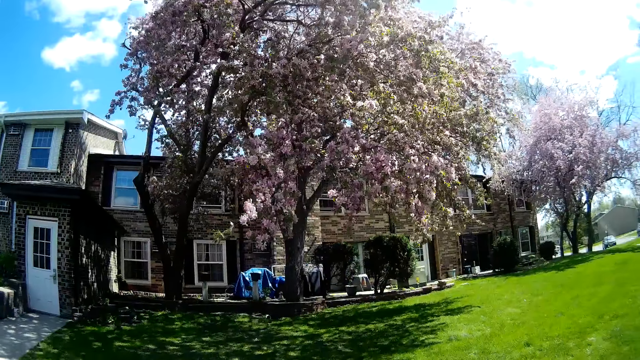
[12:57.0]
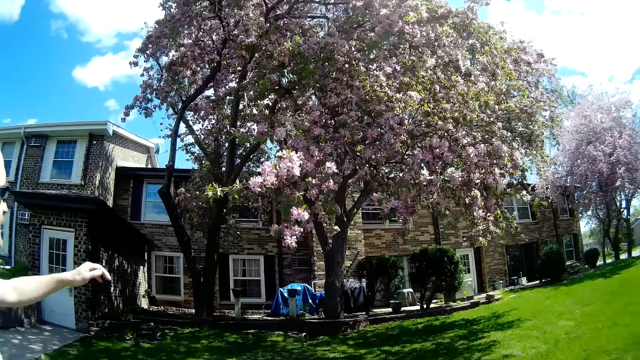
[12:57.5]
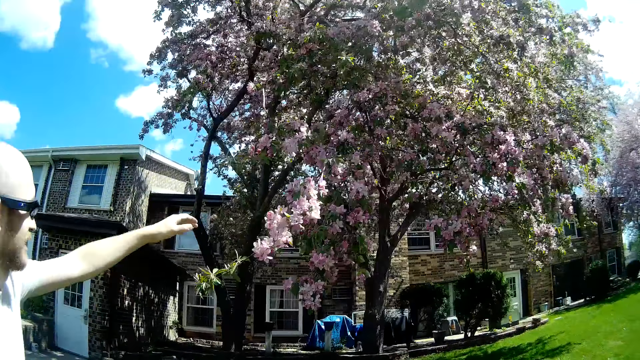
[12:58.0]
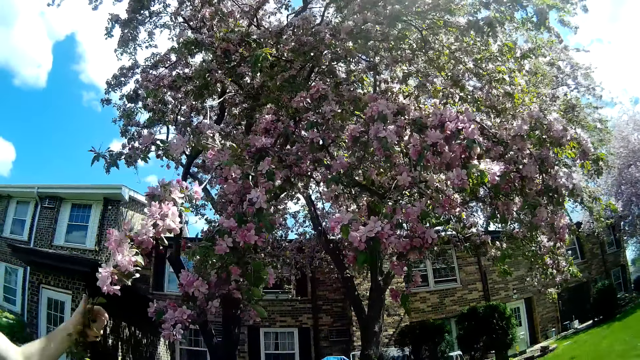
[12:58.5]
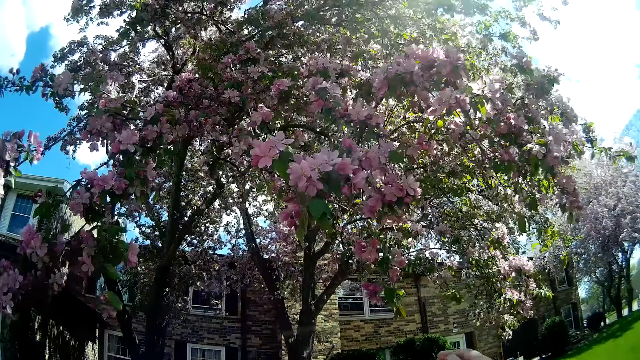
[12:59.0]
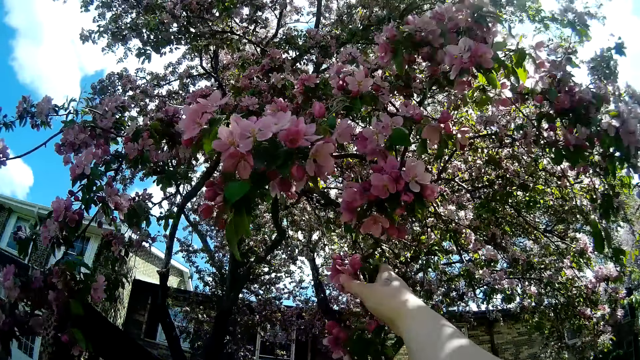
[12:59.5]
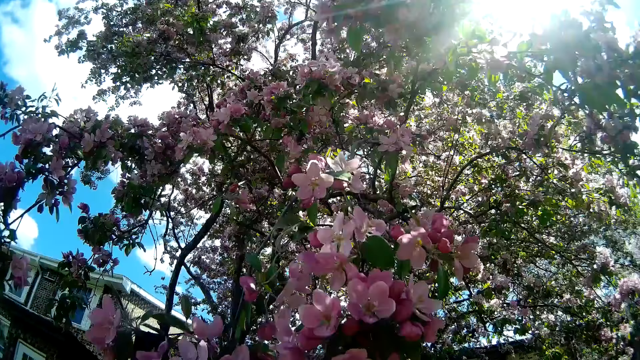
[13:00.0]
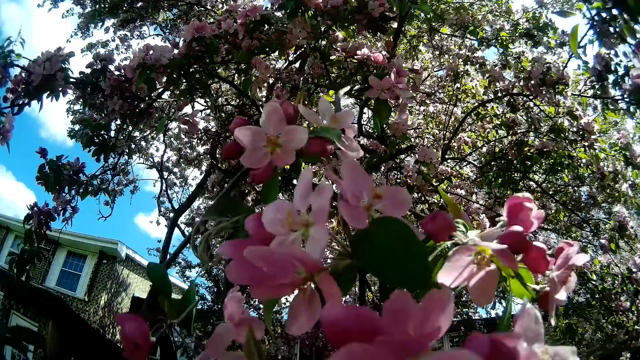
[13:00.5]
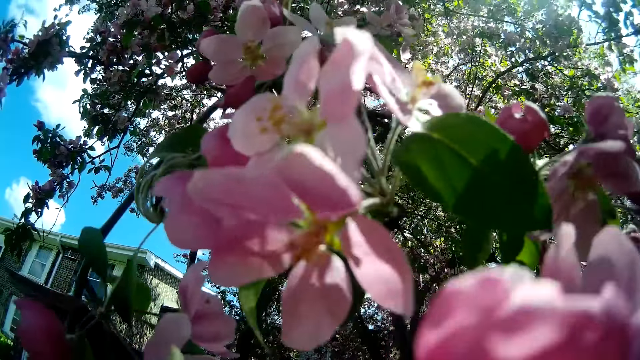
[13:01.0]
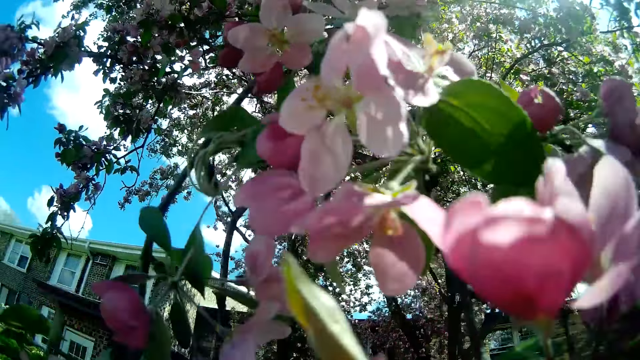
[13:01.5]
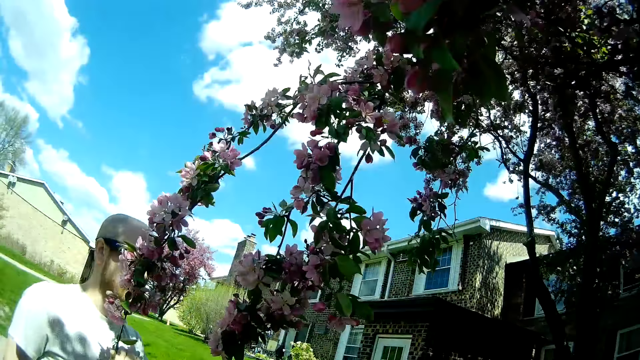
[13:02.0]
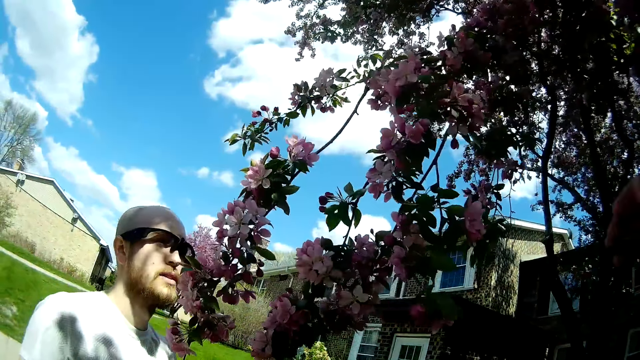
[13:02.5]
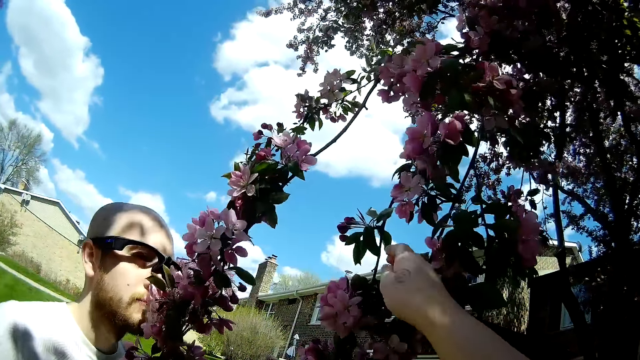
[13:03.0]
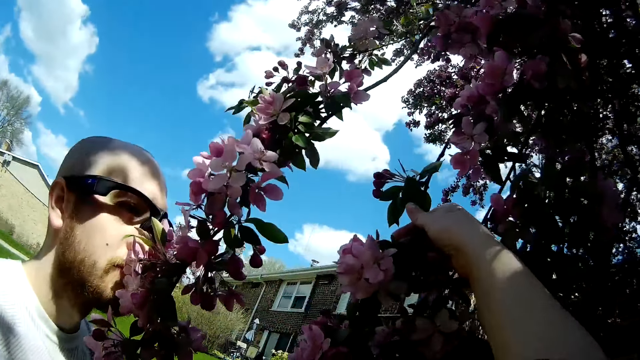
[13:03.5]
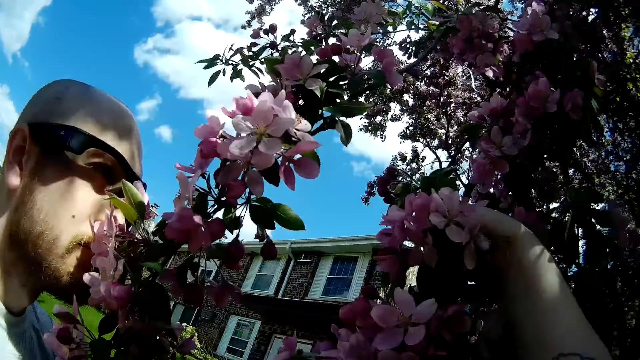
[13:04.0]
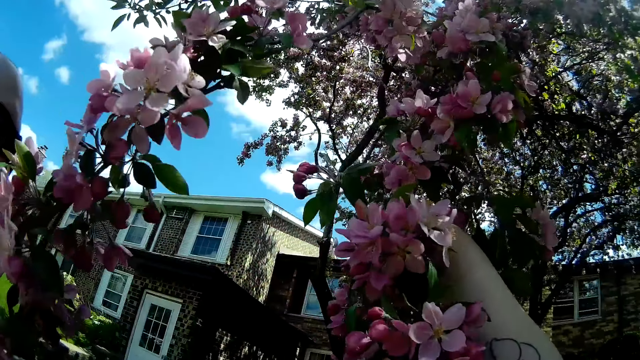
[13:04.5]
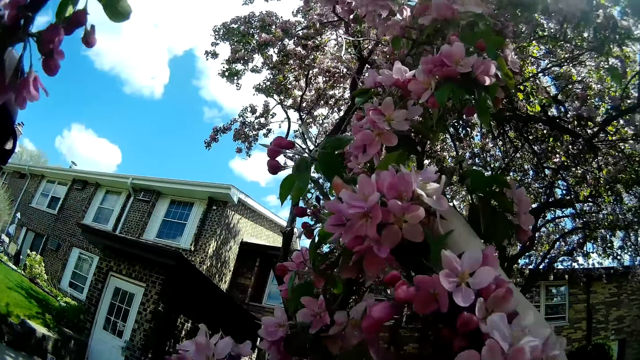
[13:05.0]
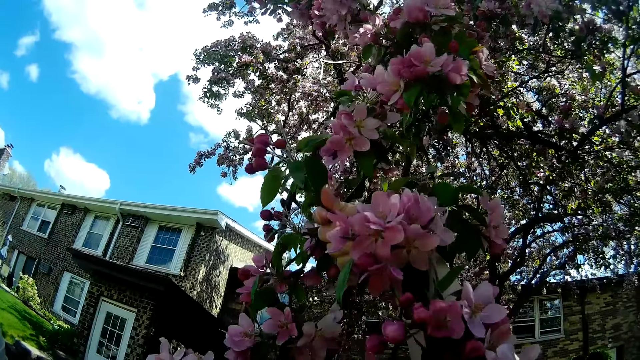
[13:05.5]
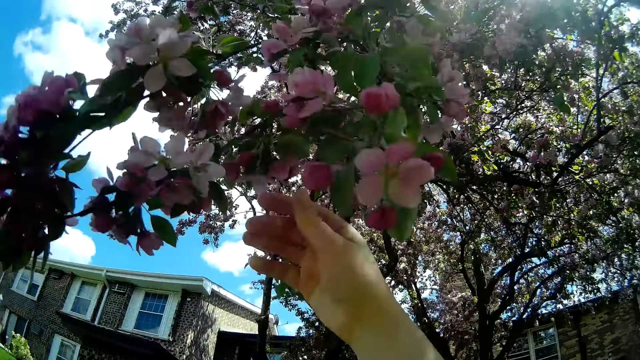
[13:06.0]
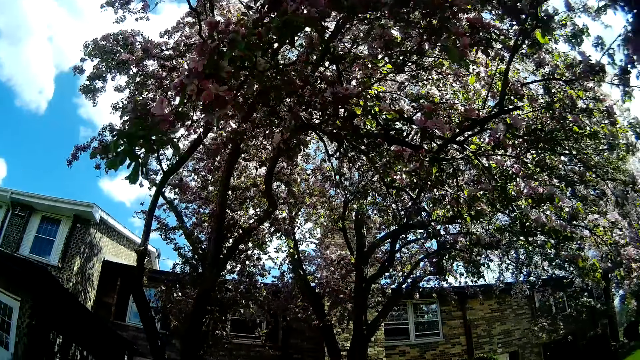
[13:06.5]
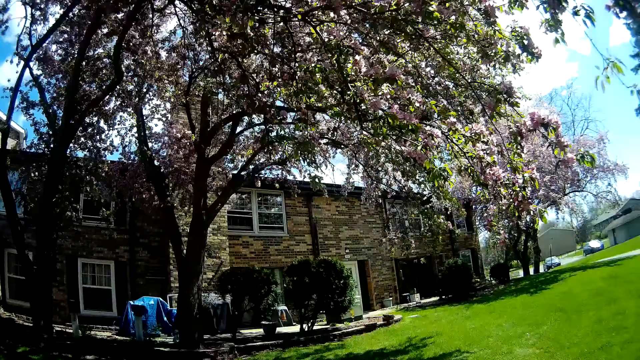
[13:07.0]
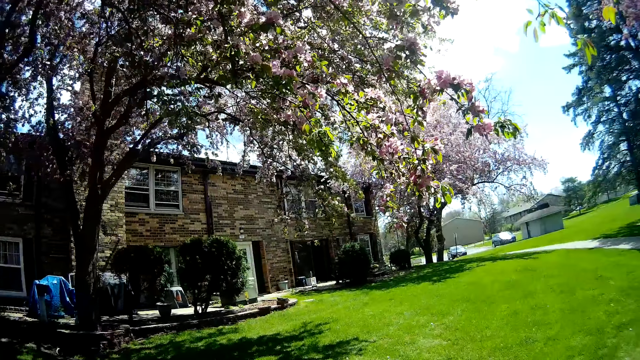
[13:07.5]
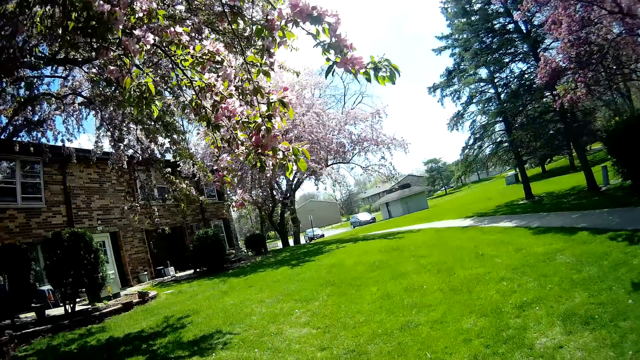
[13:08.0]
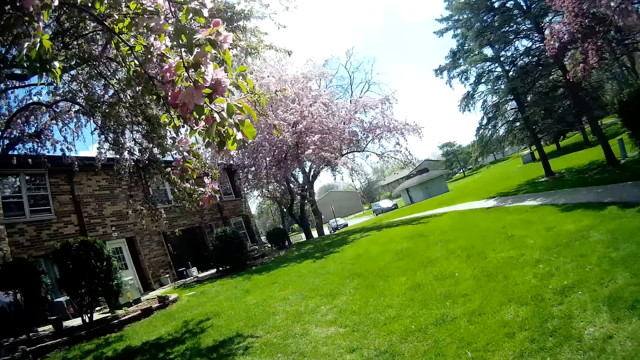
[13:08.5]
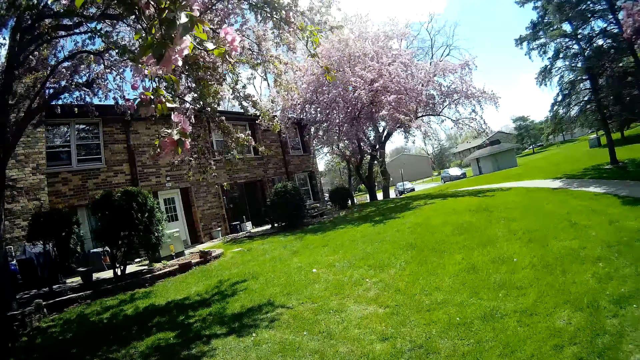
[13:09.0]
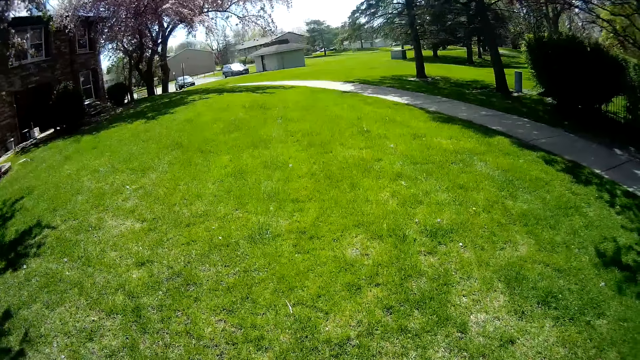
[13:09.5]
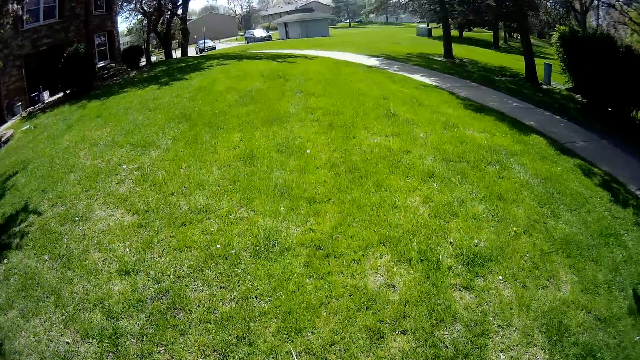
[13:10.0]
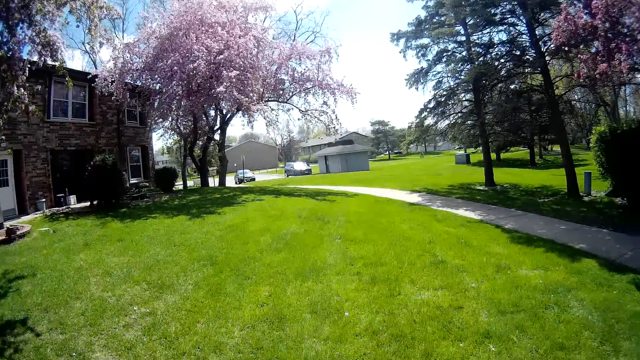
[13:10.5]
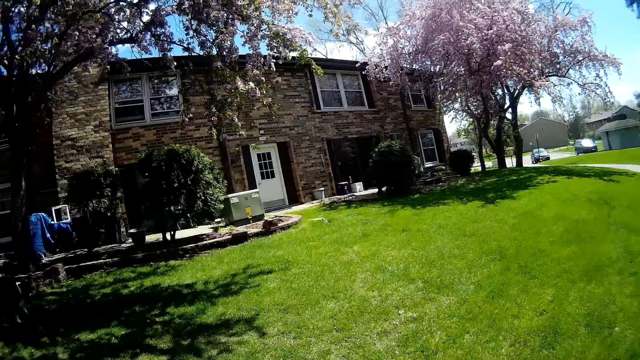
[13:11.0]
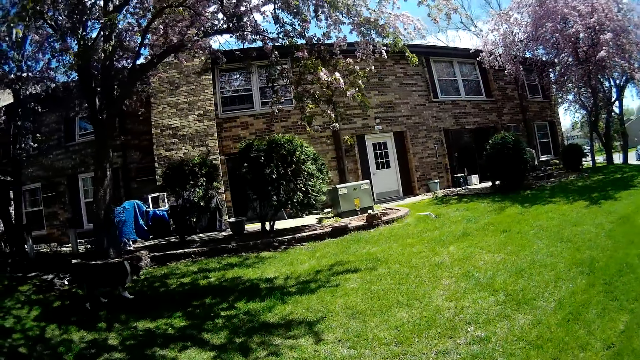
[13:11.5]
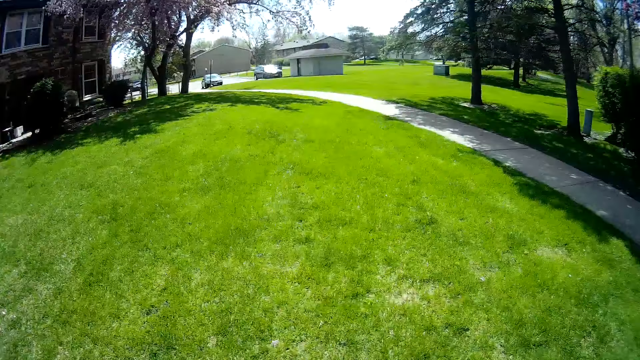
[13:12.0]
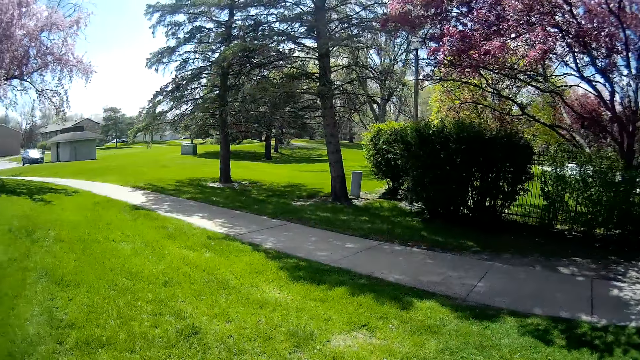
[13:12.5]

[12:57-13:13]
A man holds a branch of a tree with his left hand. The camera wearer holds a branch of the tree with her right hand. She holds the branch of the tree with her right hand again. She converses with another man. She walks along the road side with the first man.
